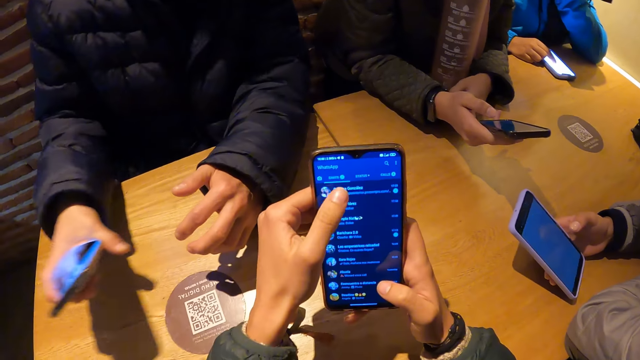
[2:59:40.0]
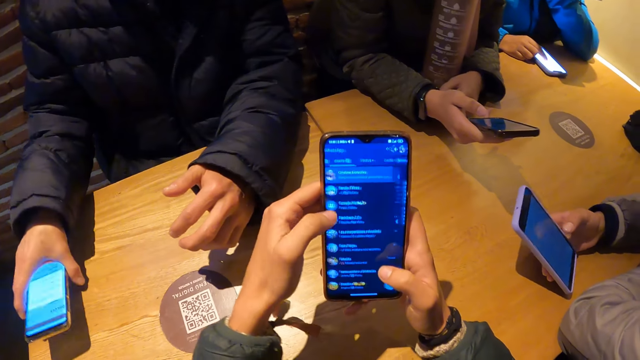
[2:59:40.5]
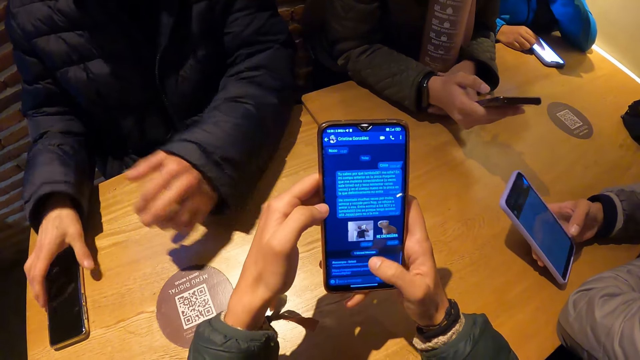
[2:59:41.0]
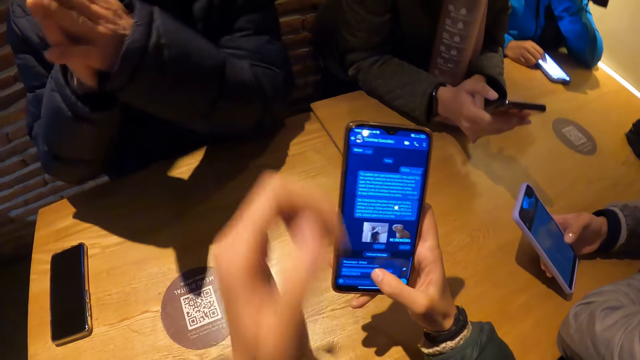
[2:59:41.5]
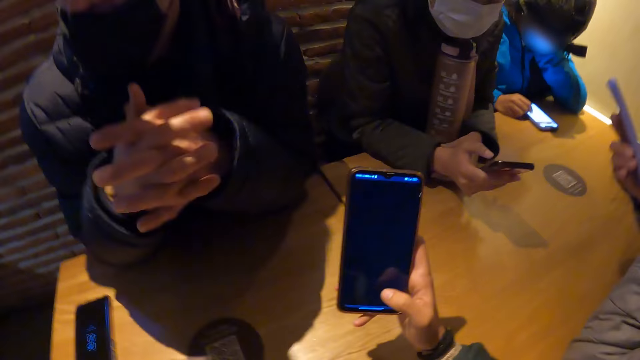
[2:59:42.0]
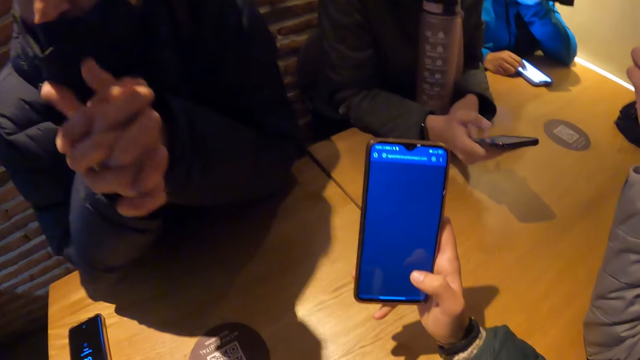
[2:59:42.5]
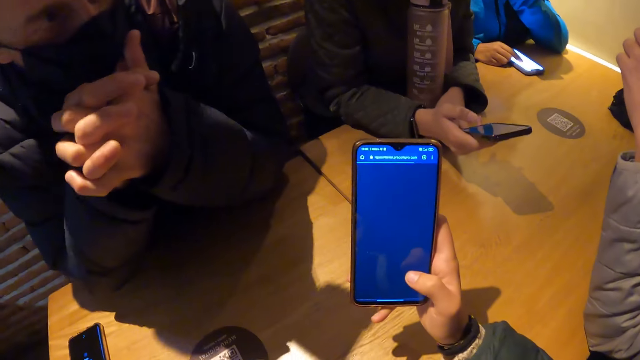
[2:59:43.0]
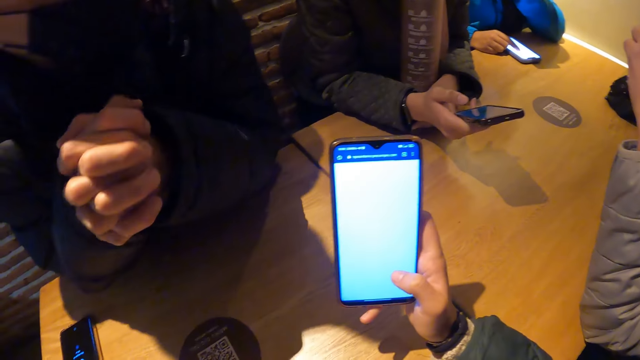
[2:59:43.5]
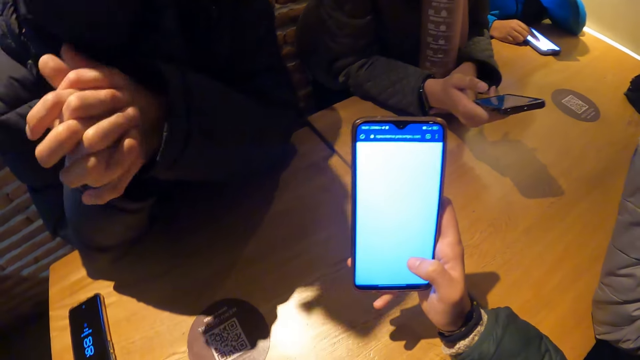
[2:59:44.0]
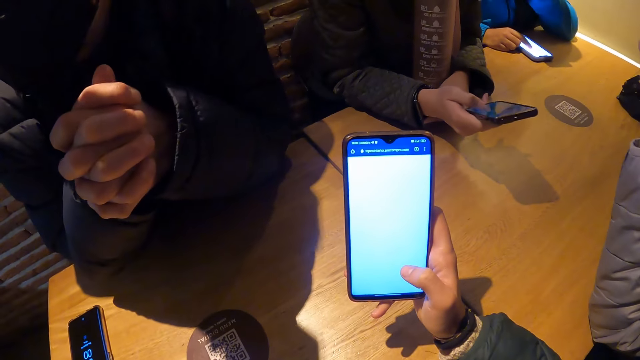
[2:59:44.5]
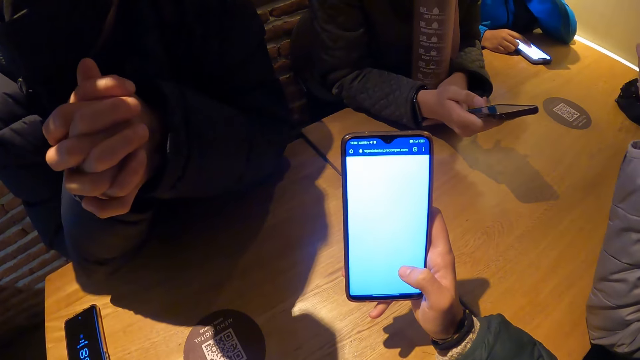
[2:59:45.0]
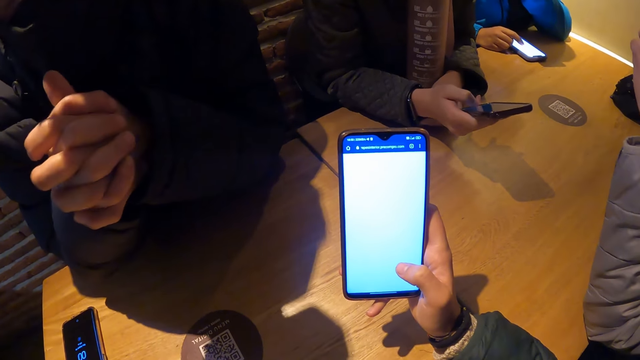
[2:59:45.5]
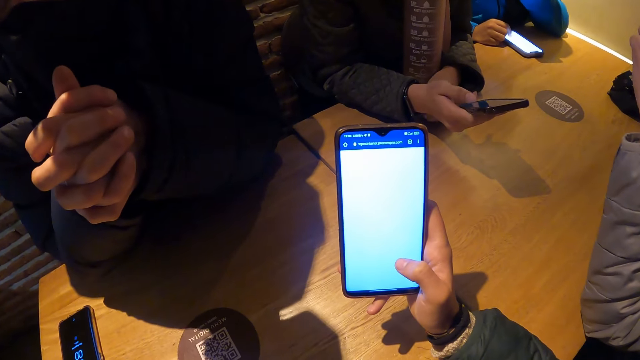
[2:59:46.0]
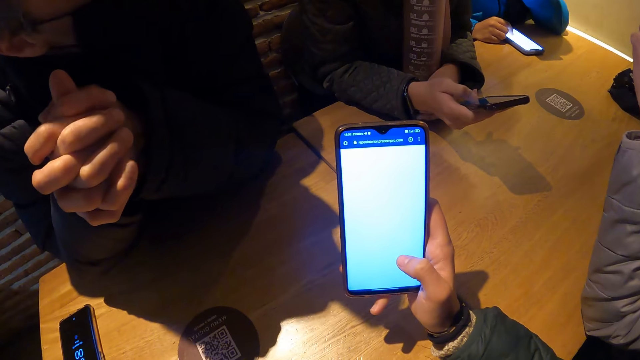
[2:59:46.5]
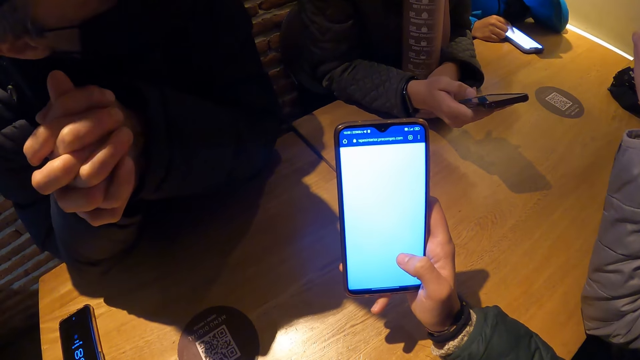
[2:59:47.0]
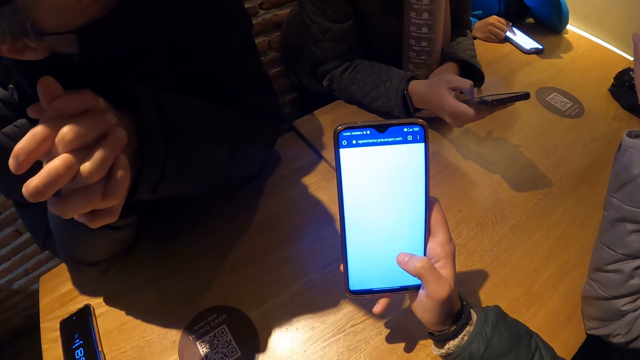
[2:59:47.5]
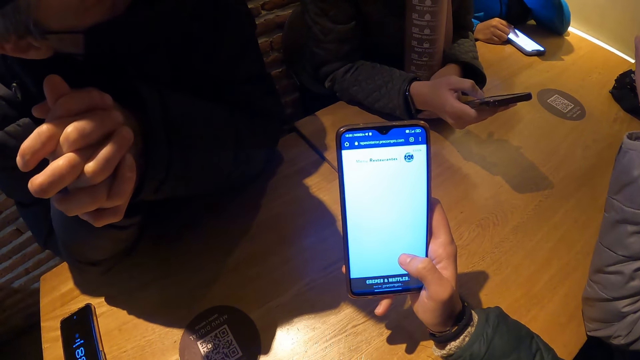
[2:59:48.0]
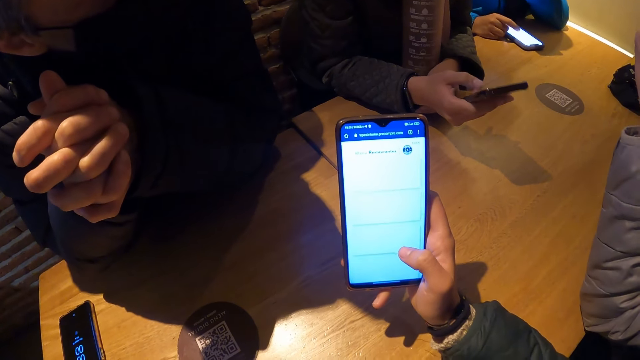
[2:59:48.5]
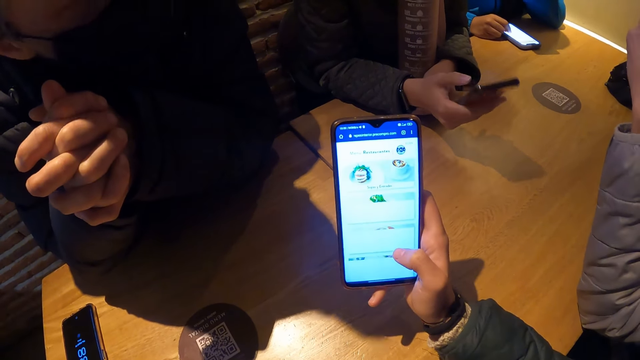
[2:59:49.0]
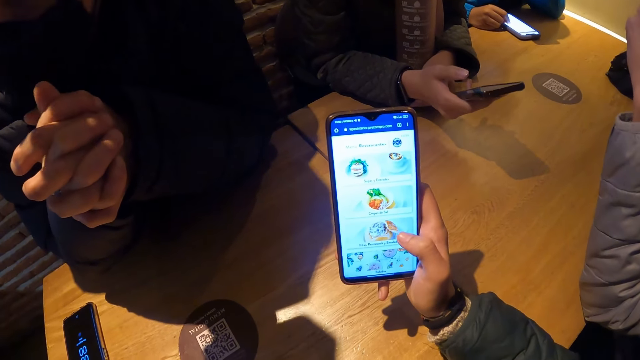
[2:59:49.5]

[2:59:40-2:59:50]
The man drops the phone on the table with his right hand. The camera wearer uses the phone. The man touches the mask. The woman operates her phone with her right hand.

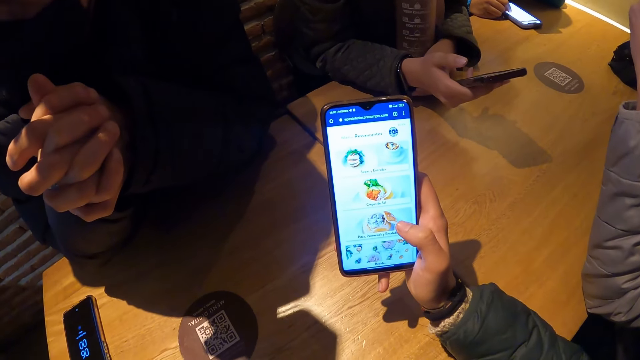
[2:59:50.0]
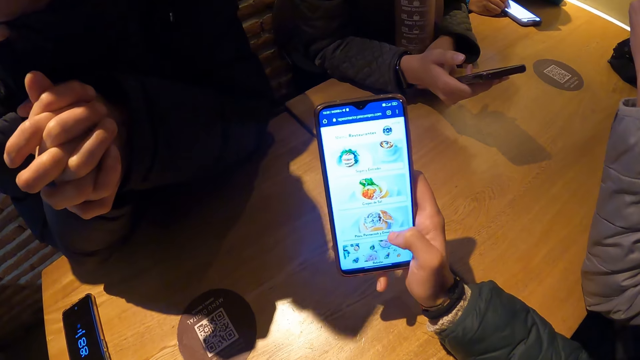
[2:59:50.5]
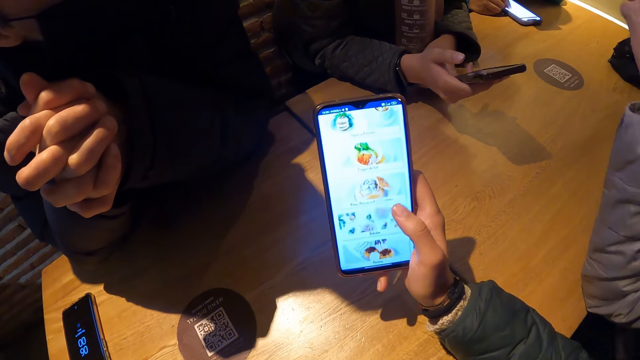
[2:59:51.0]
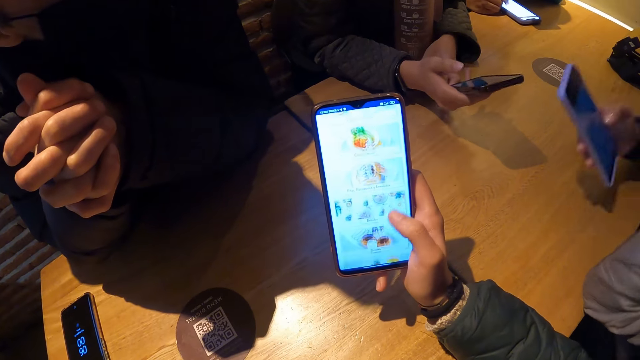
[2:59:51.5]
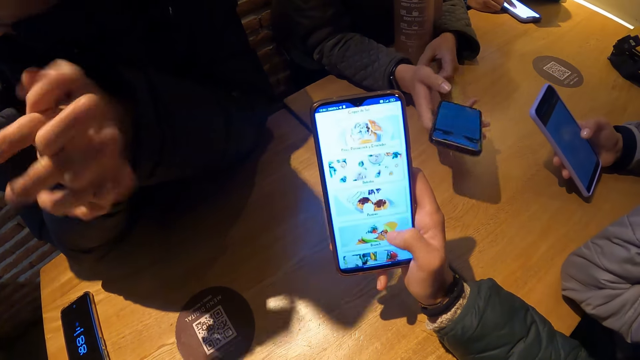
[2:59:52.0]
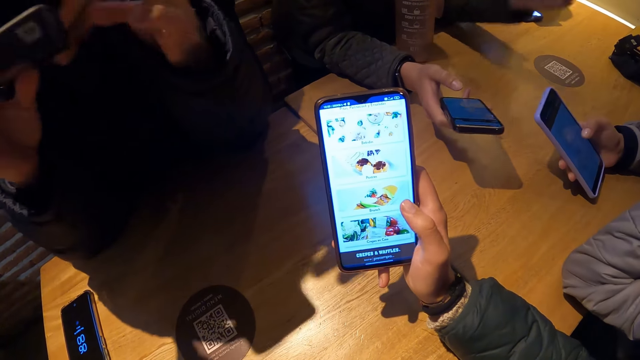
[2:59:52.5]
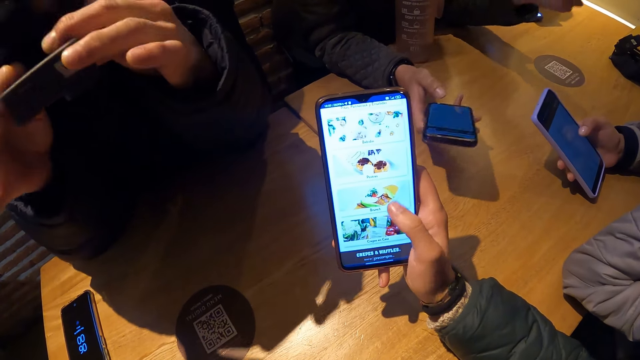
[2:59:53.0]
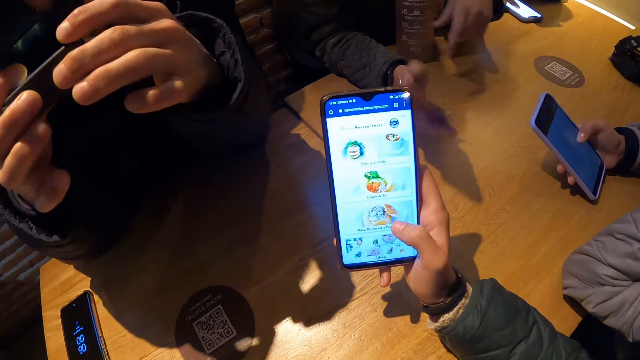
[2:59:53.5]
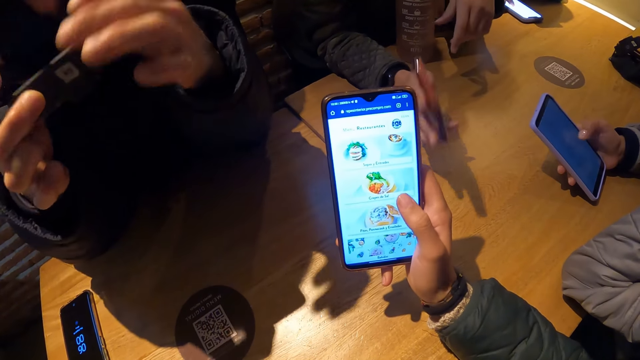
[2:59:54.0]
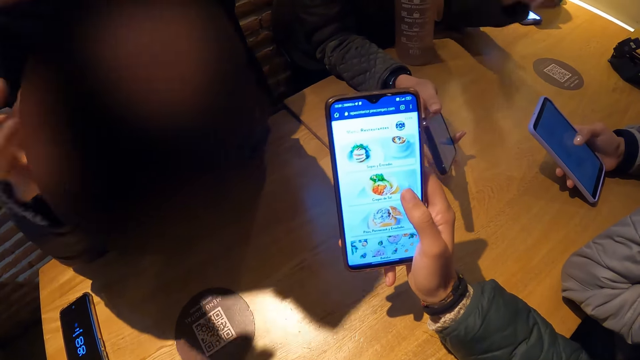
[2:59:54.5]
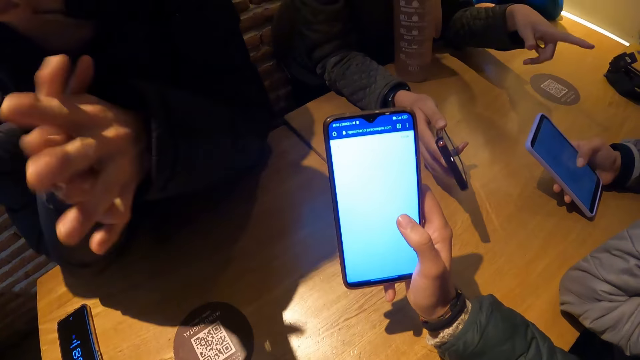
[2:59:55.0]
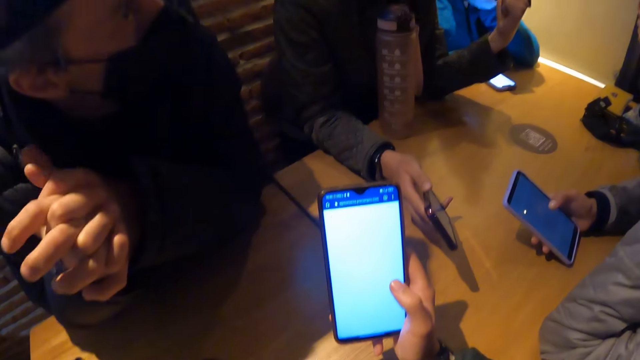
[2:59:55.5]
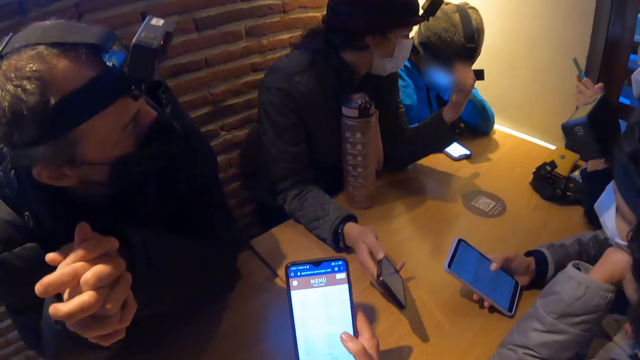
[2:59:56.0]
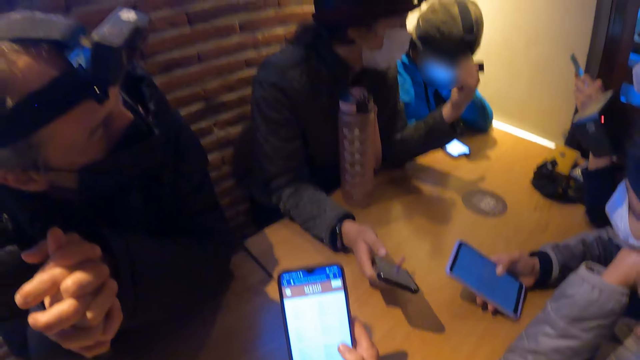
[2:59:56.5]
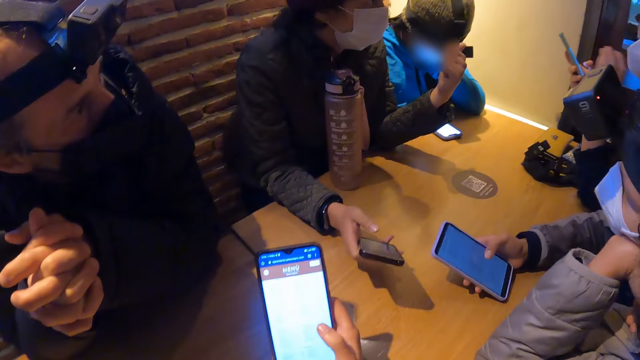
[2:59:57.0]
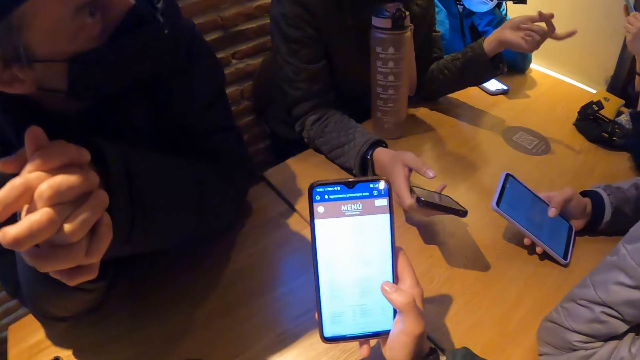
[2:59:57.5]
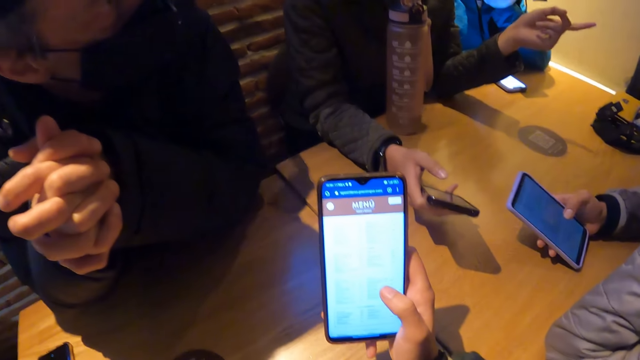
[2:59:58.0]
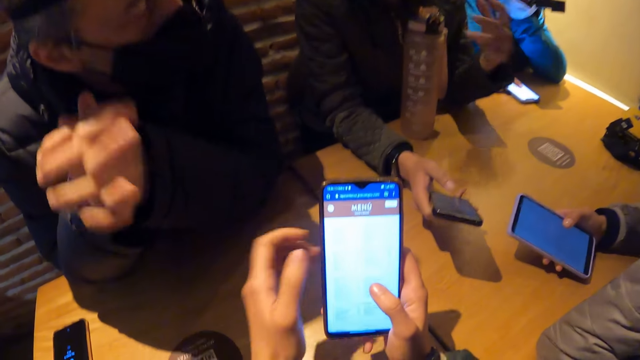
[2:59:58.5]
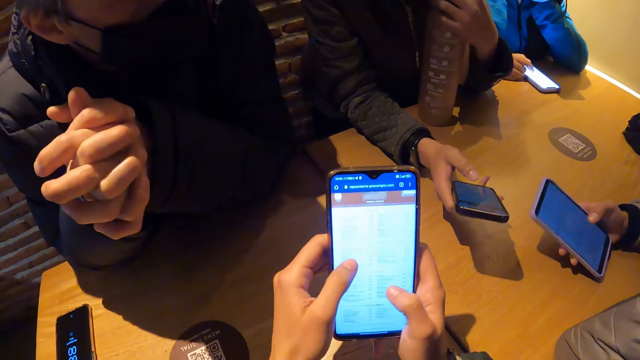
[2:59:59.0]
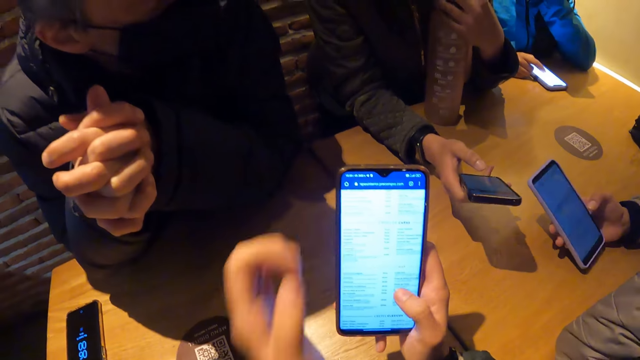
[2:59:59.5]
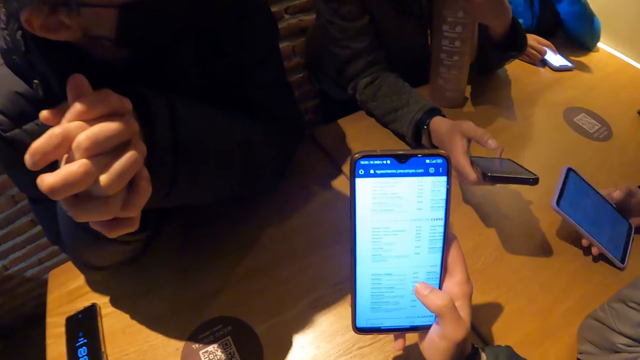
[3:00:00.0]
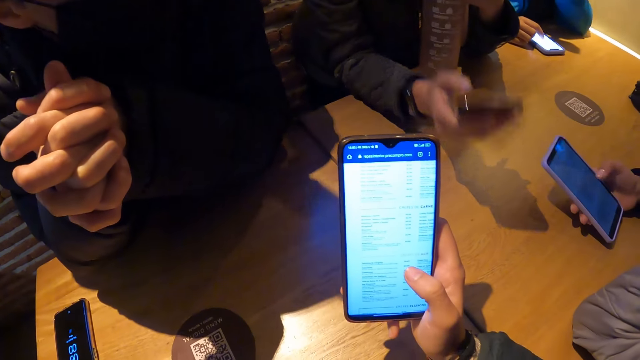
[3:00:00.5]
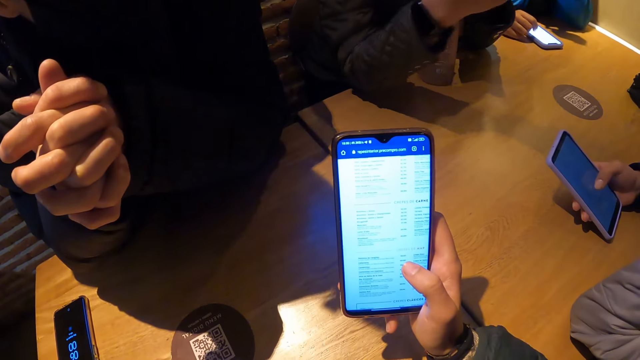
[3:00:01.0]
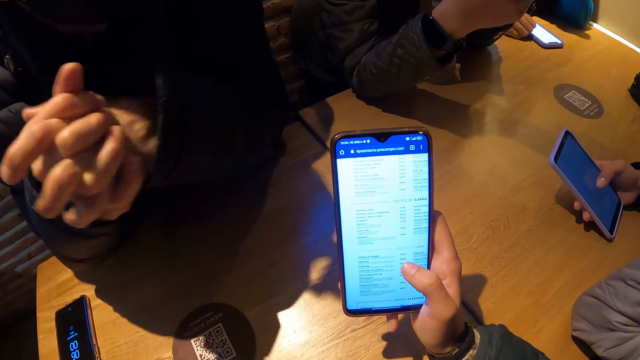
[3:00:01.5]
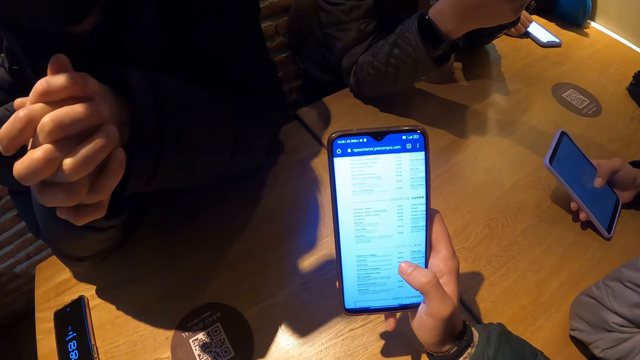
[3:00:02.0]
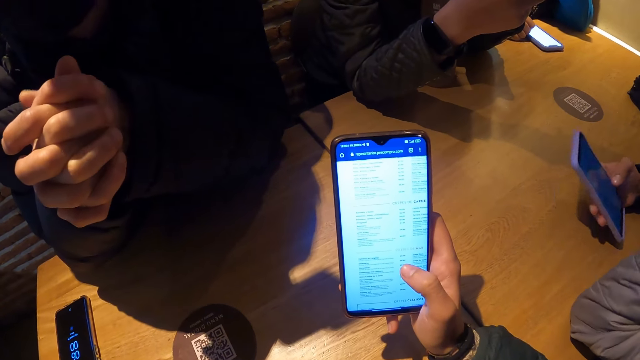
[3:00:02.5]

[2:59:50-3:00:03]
A man adjusts a camera with his hands. A woman interacts with the group of people.
